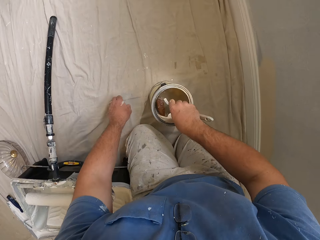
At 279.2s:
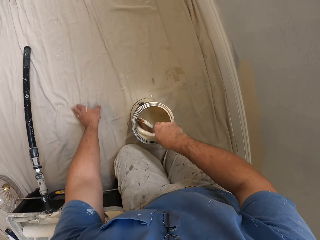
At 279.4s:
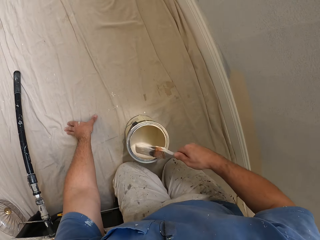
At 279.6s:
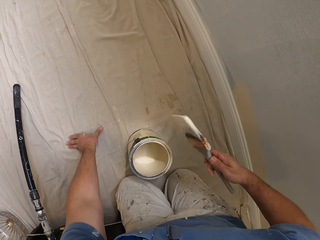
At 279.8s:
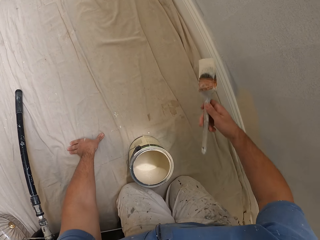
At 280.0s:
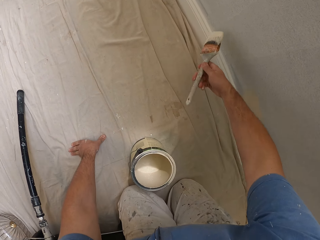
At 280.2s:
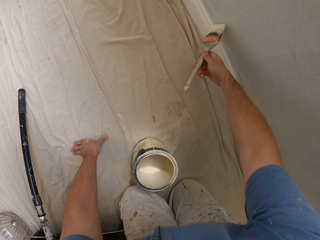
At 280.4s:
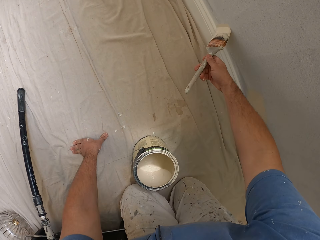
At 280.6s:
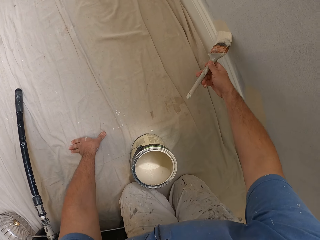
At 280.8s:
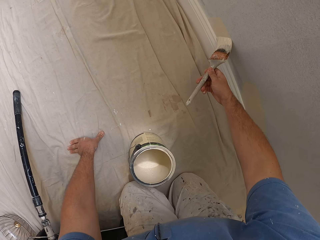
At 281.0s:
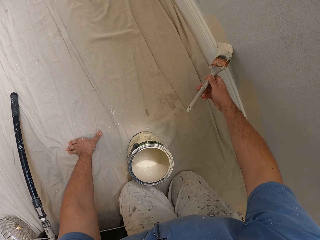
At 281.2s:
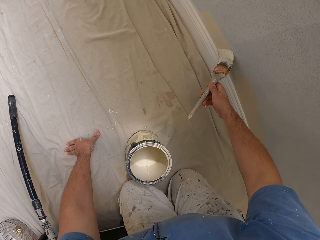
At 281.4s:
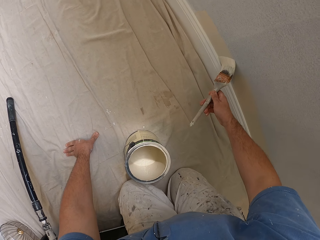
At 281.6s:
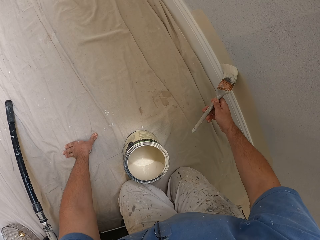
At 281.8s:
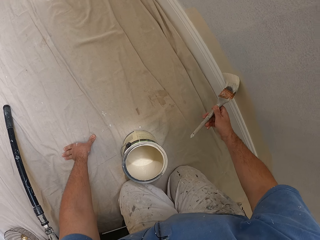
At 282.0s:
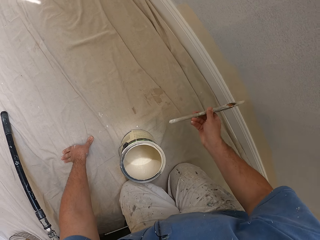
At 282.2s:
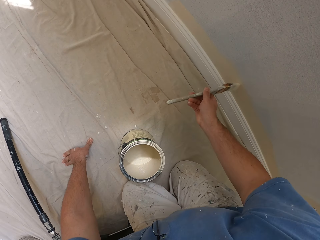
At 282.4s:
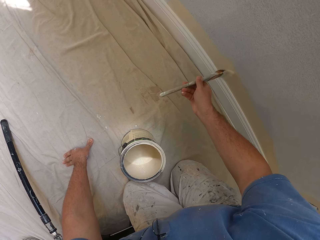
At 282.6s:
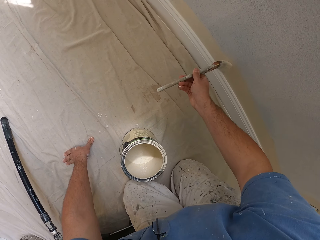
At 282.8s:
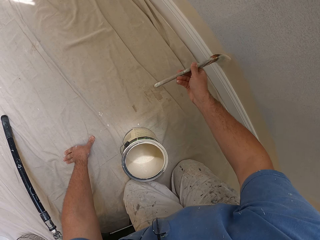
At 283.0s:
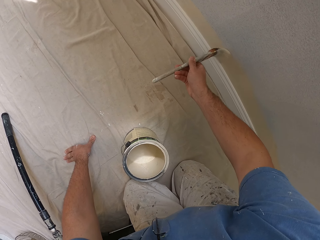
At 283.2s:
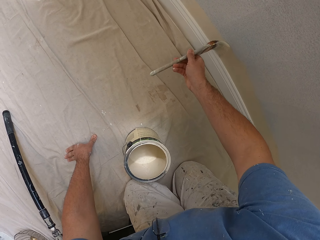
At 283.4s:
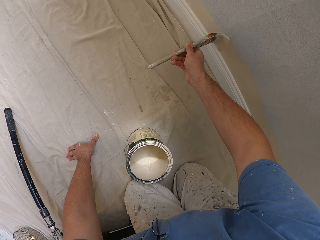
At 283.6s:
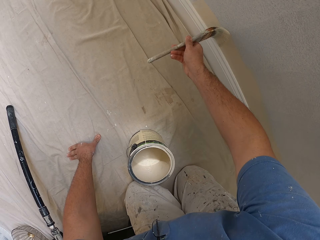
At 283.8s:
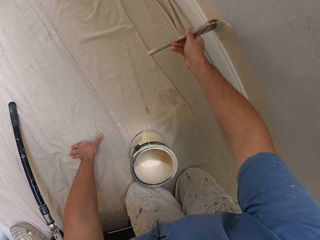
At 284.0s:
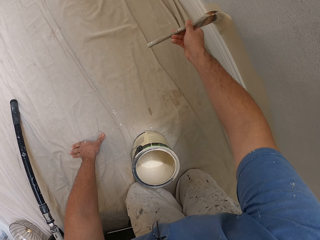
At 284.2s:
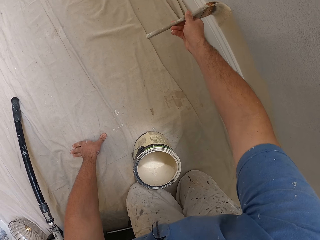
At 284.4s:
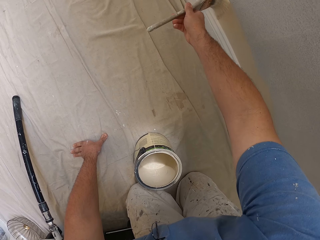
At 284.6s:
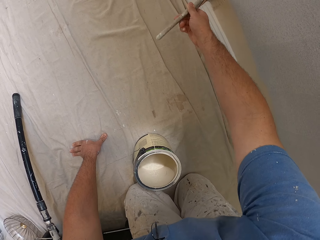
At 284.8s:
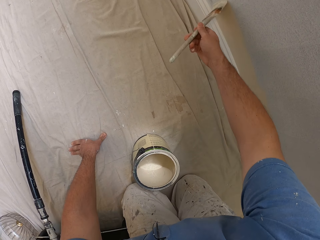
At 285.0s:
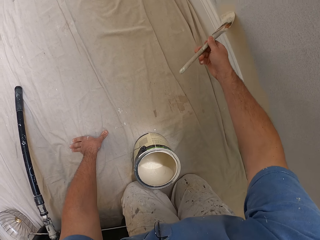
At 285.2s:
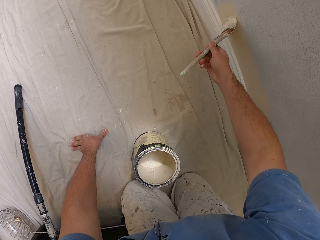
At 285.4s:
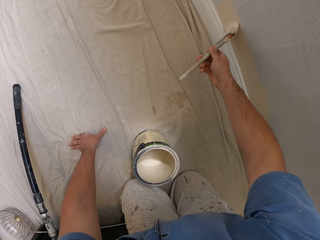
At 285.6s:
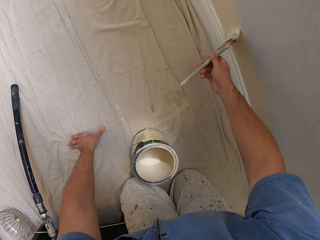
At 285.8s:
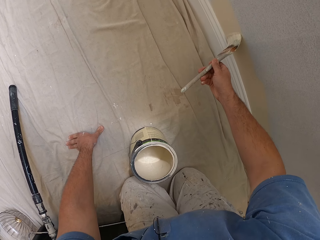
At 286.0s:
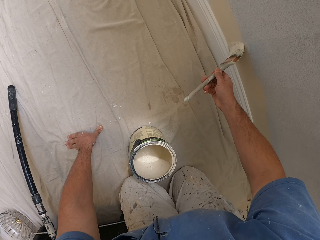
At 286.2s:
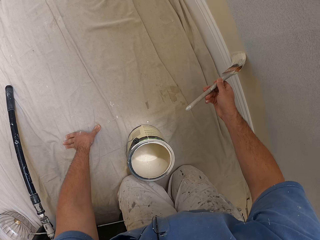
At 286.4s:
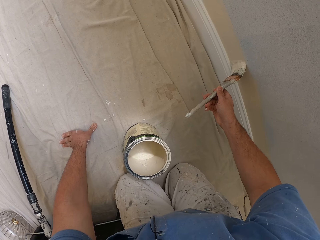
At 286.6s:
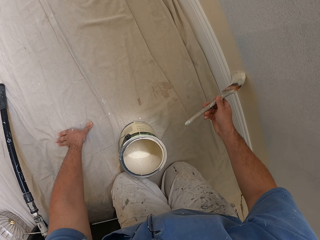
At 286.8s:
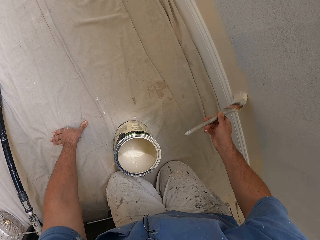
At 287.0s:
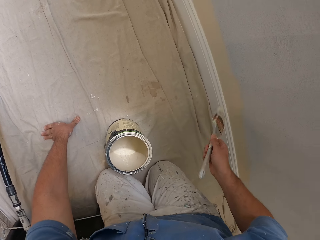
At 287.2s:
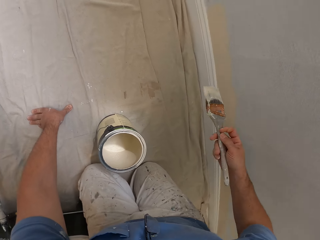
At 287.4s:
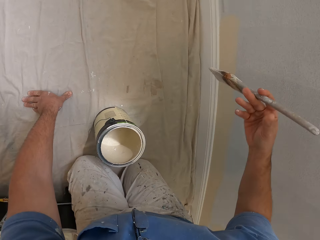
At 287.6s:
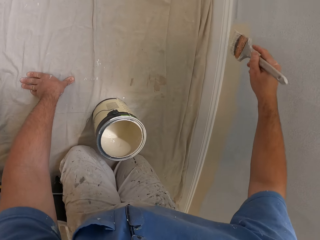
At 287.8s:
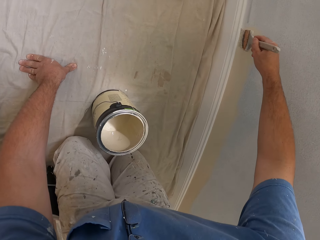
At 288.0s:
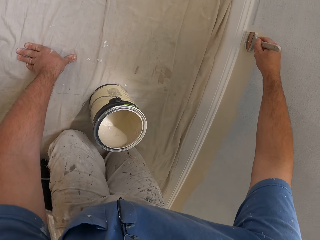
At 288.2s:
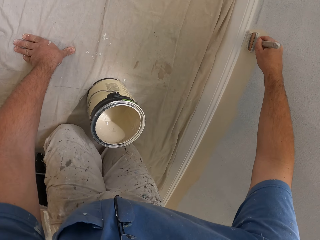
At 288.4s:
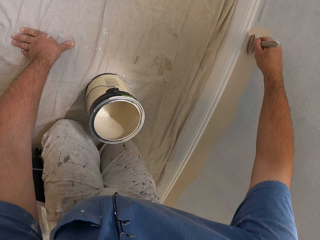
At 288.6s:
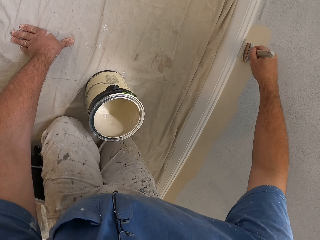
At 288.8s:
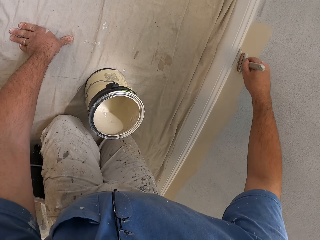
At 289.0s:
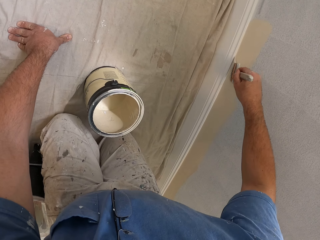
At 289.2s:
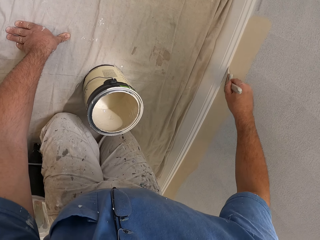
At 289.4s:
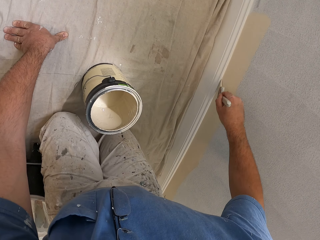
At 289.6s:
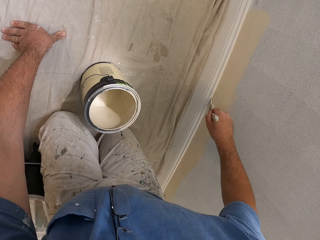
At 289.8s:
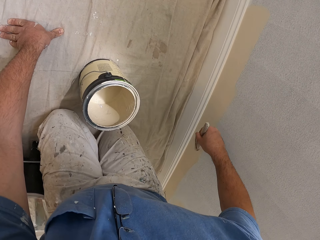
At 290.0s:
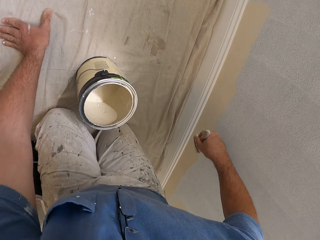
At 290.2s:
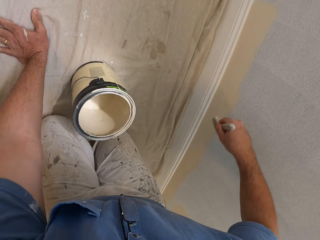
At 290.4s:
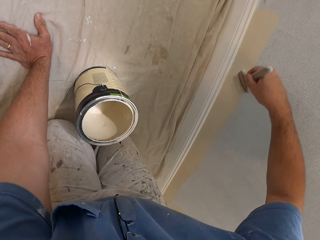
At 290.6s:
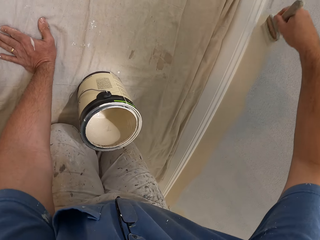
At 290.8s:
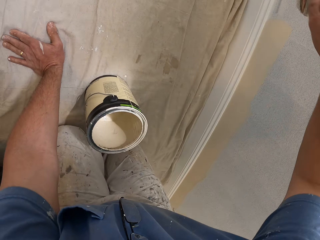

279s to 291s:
The camera wearer dips the paint brush into the paint container. He takes the paint. He places his left hand on the floor. He paints the wall trim. He turns the painting brush.

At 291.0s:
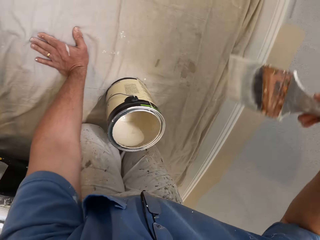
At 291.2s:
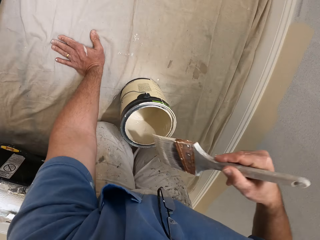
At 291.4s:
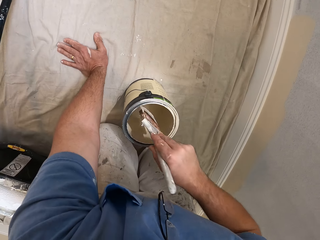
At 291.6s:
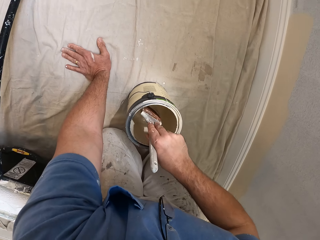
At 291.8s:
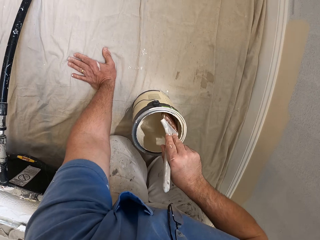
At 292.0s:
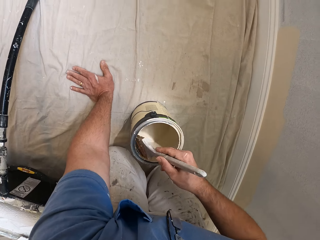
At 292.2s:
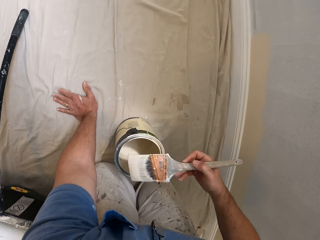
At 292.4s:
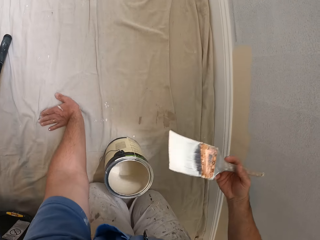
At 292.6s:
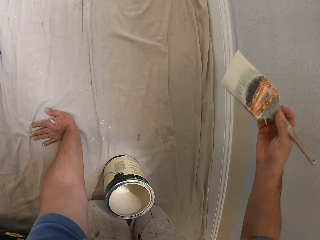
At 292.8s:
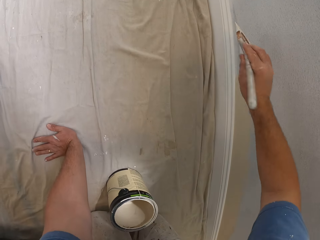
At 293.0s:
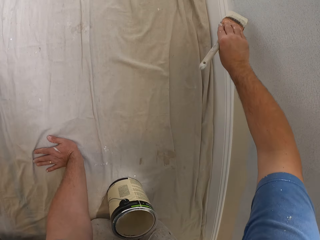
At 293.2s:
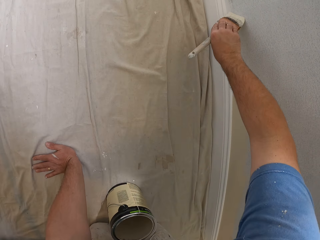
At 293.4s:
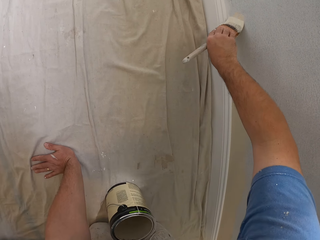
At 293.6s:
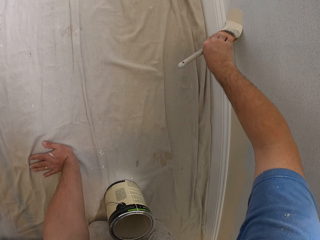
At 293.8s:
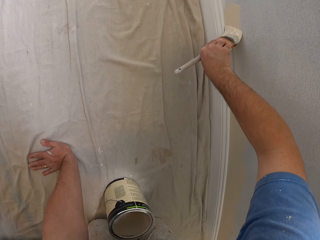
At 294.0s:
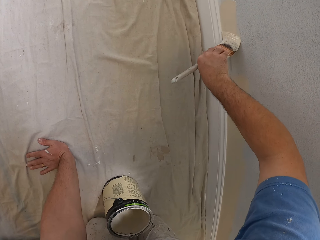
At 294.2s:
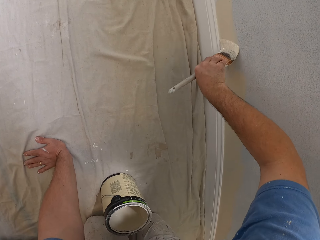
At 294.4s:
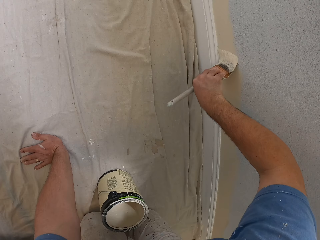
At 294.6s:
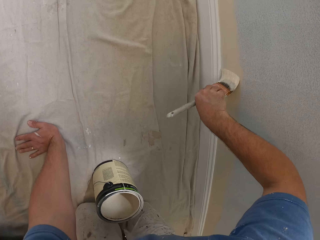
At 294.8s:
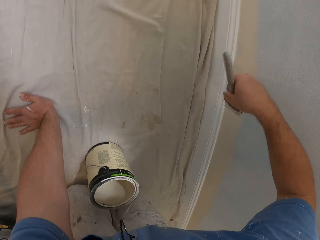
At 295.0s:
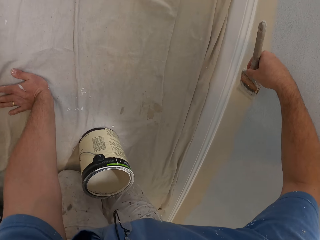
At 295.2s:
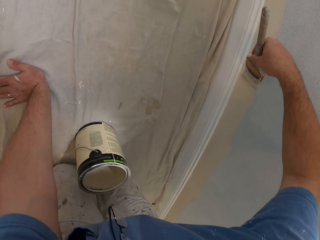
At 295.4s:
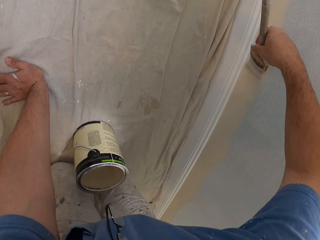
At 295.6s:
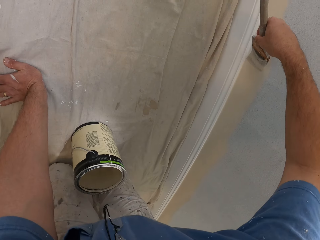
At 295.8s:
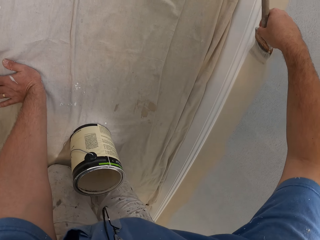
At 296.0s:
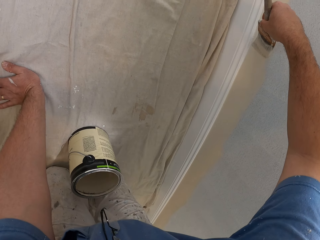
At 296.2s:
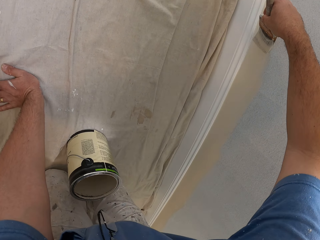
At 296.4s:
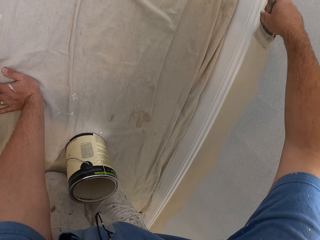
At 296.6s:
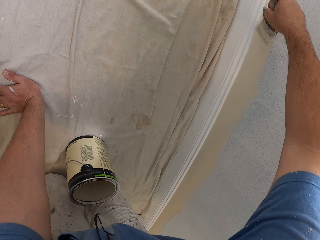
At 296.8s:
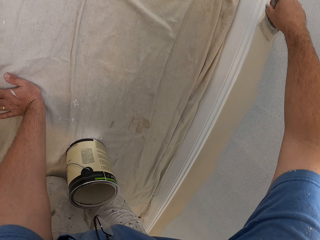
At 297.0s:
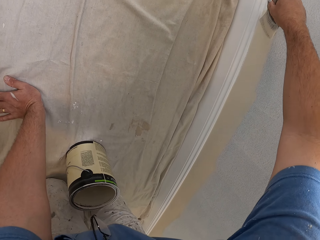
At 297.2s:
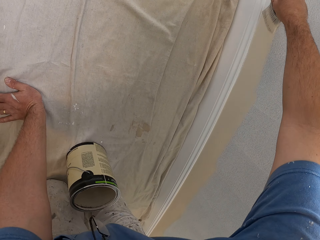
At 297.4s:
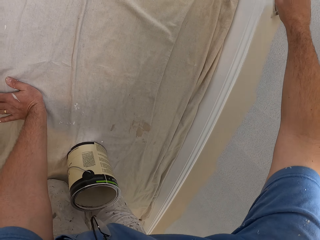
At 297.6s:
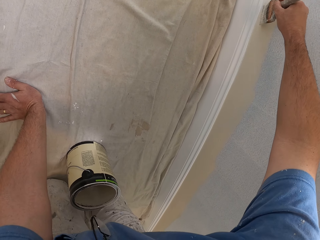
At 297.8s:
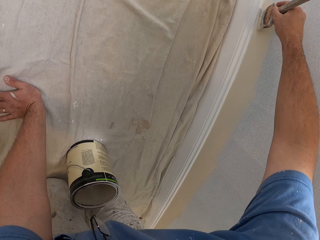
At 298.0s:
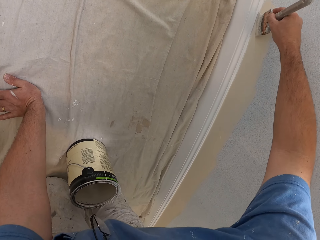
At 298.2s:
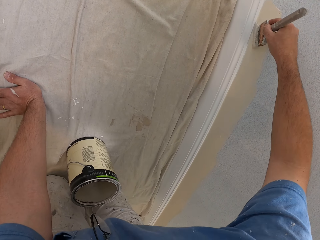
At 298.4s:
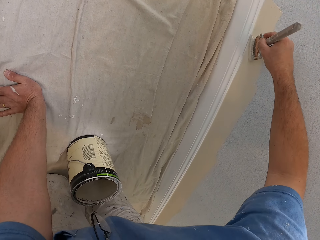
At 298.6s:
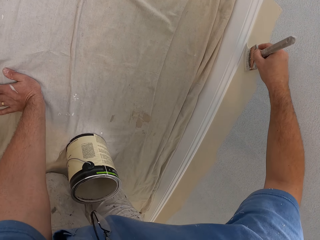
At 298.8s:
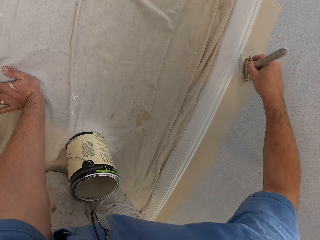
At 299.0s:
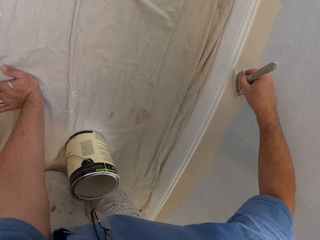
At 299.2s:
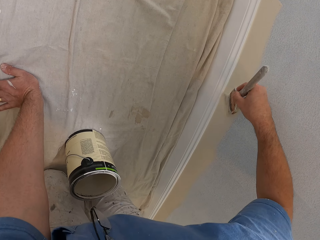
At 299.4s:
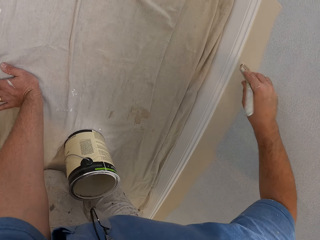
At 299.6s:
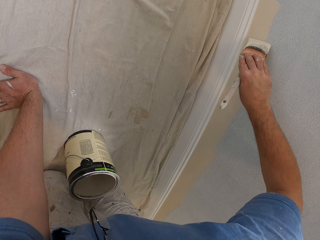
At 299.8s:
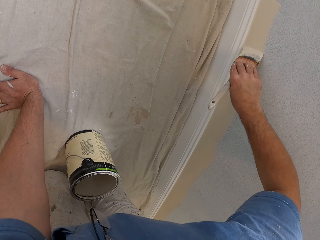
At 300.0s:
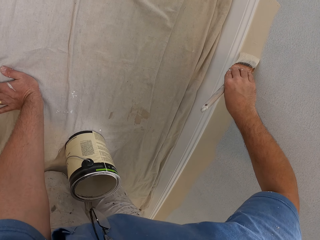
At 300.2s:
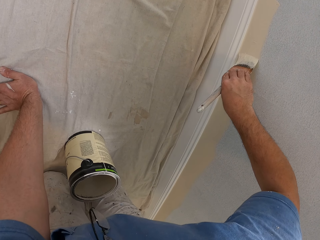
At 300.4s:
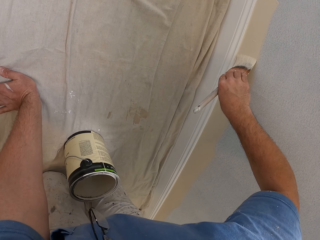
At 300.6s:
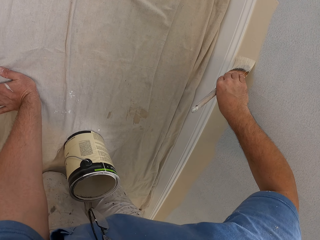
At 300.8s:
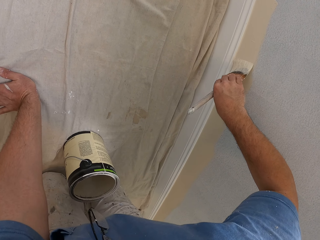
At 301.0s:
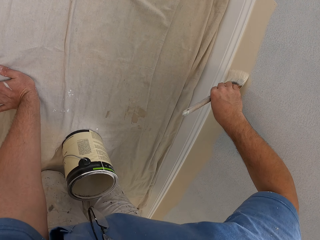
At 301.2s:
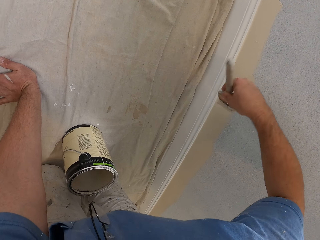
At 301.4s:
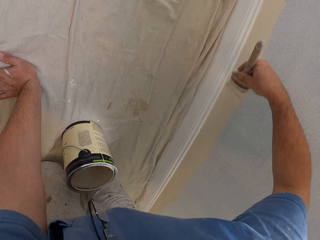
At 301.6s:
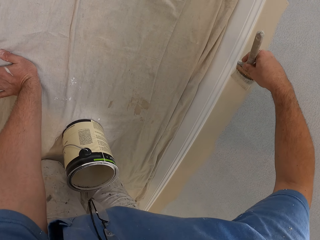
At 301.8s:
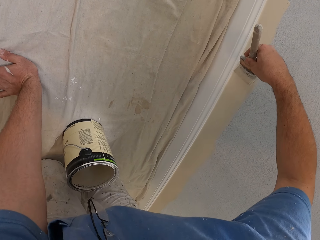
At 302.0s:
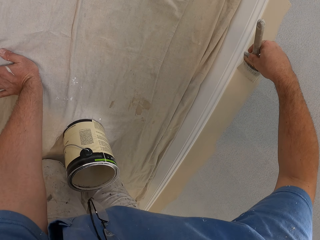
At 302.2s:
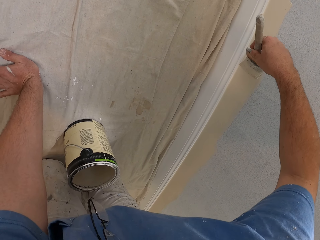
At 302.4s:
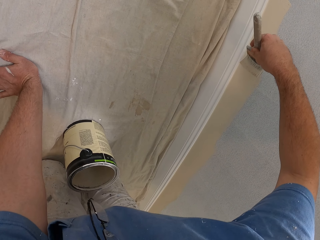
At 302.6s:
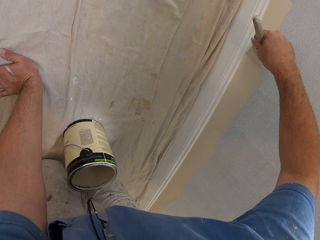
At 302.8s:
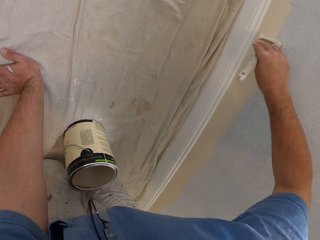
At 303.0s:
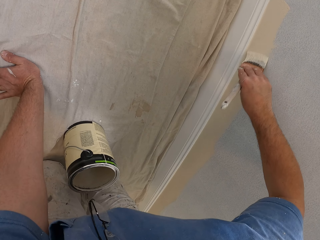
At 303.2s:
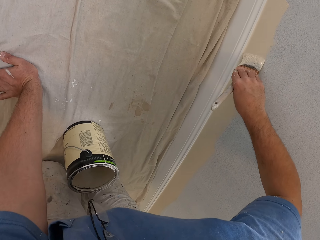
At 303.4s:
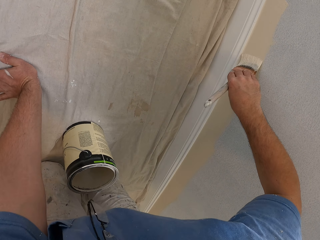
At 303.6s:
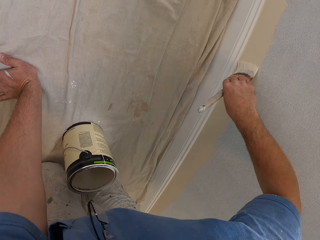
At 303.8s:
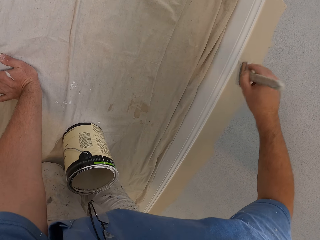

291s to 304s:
The camera wearer paints. They dip the paint brush in the paint container. They paint the wall.
